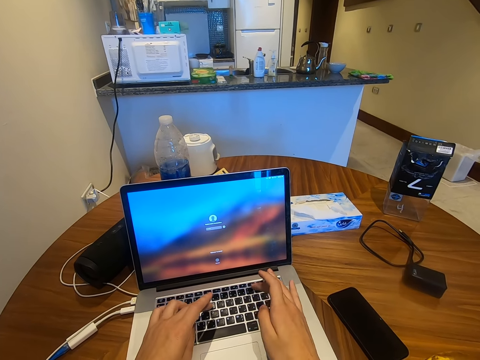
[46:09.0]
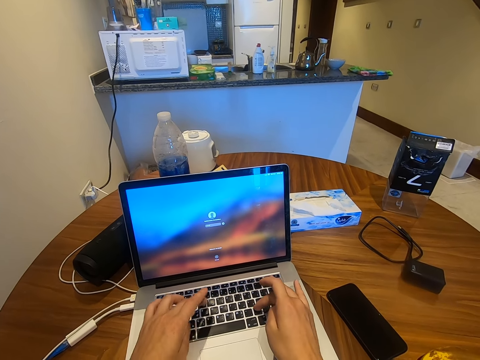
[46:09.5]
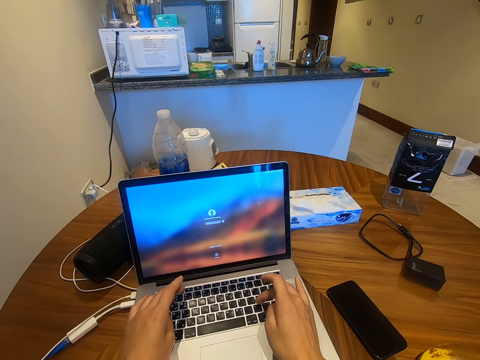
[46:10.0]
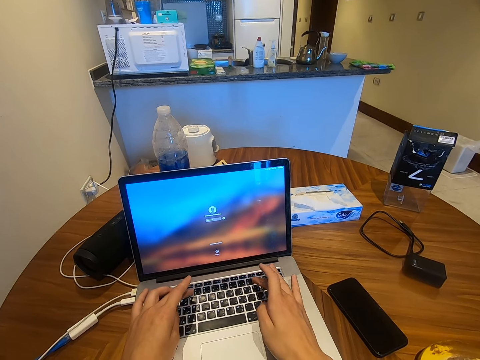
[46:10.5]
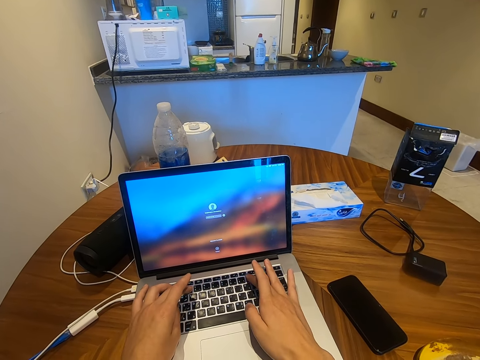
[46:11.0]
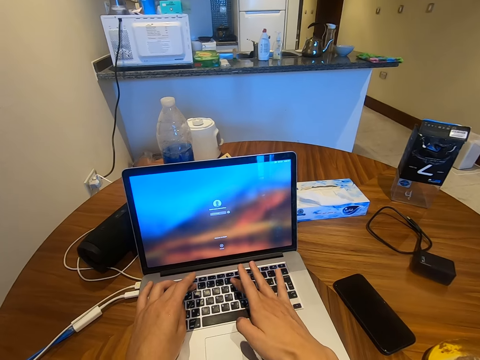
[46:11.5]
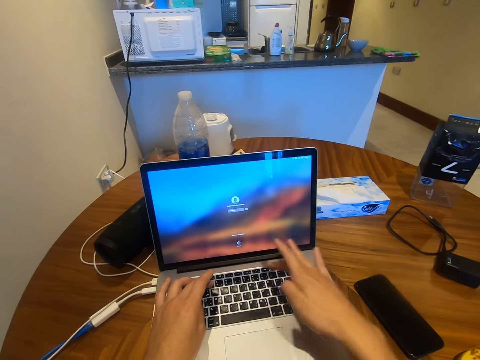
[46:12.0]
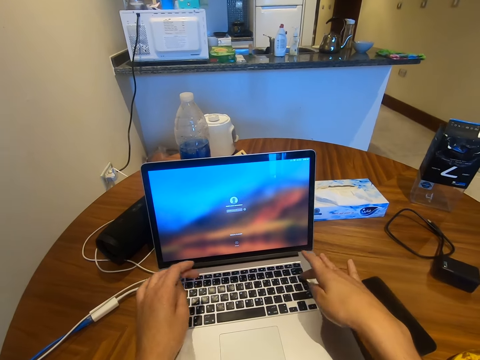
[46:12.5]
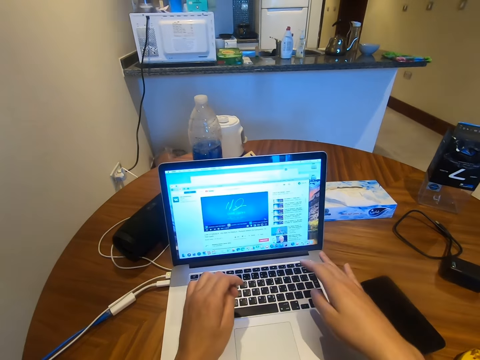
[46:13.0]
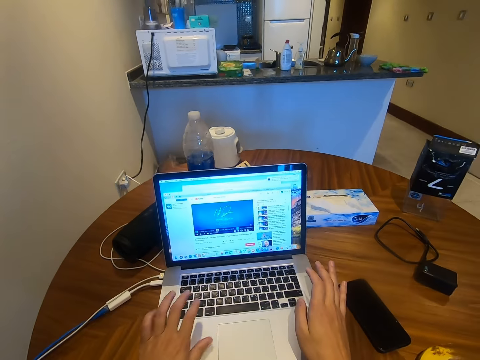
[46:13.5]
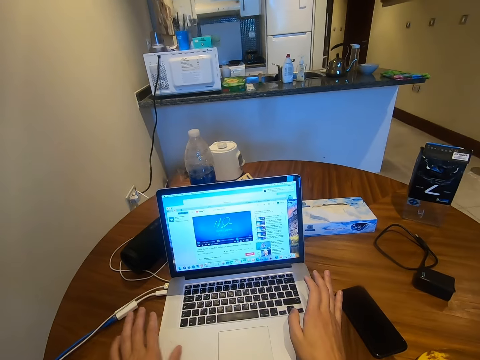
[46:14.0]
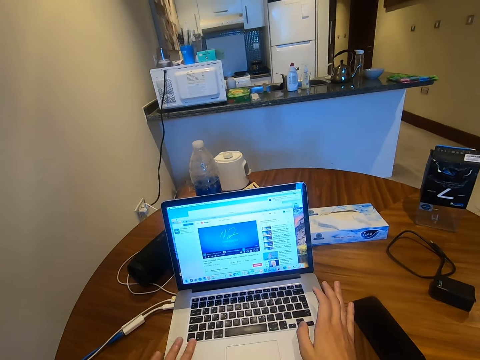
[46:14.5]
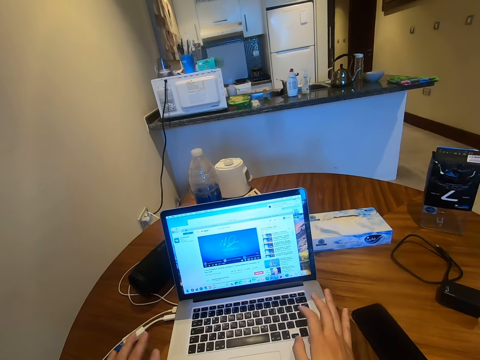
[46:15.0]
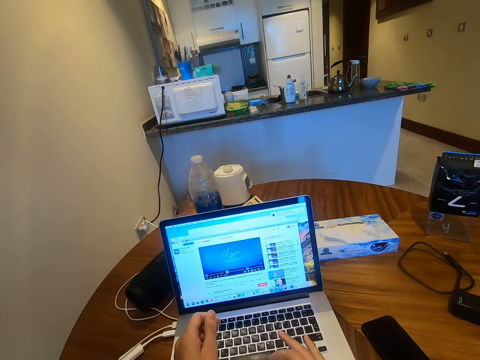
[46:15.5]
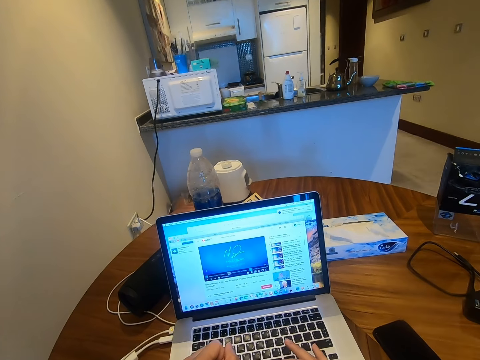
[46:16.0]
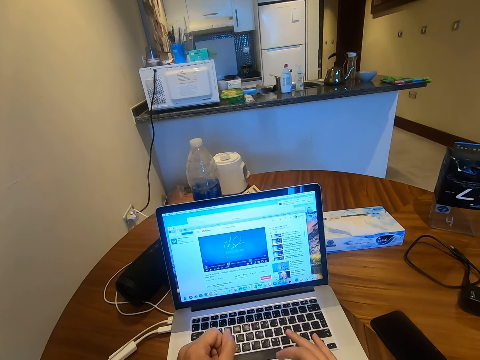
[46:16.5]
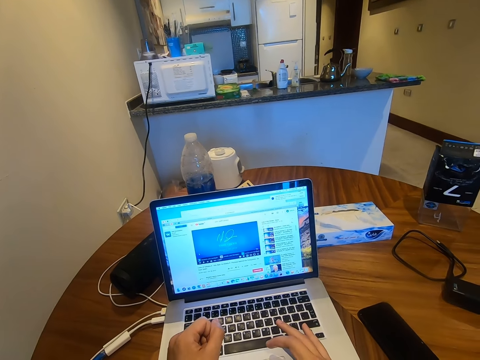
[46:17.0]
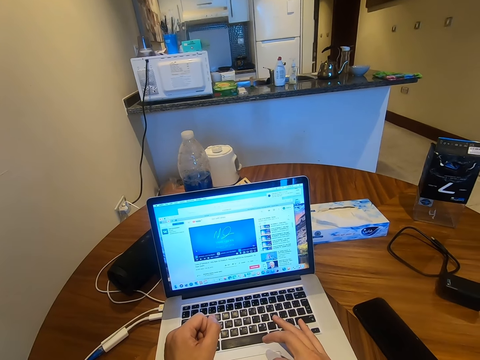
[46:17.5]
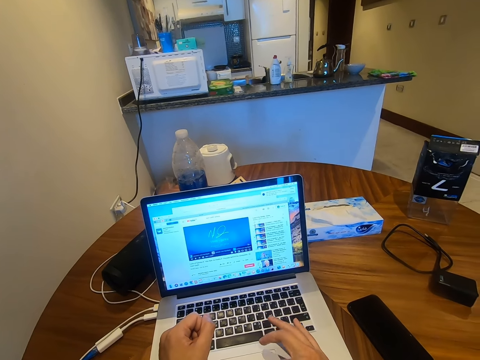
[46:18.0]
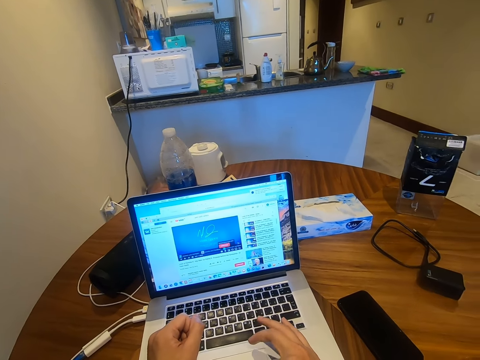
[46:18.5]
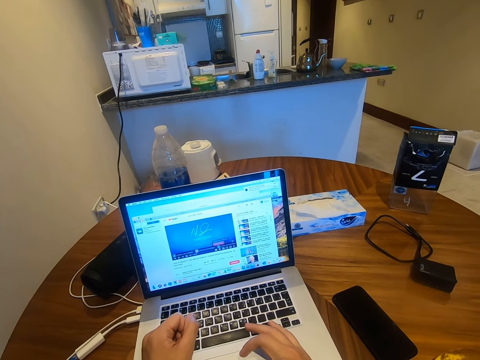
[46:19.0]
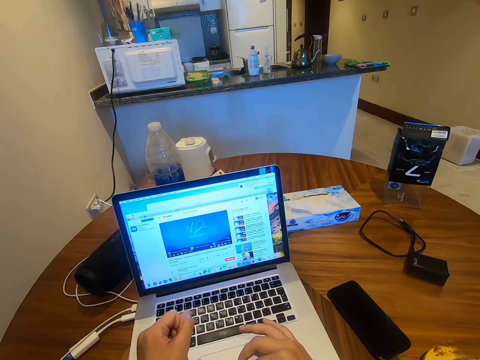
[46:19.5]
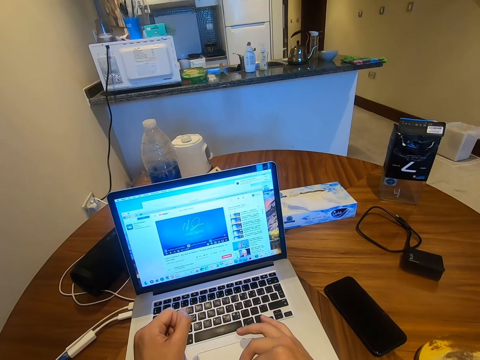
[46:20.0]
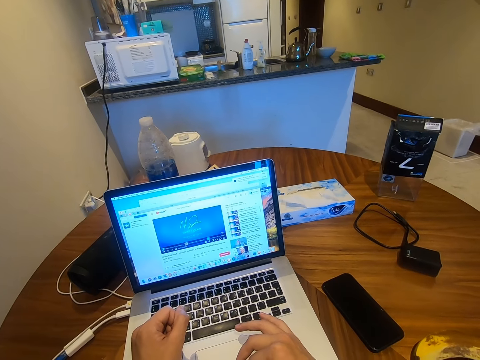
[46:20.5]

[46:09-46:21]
The camera wearer operates the laptop. They wipe the computer.

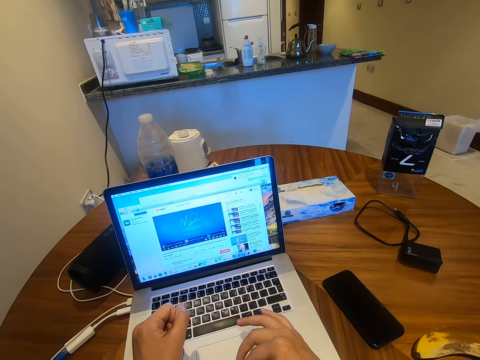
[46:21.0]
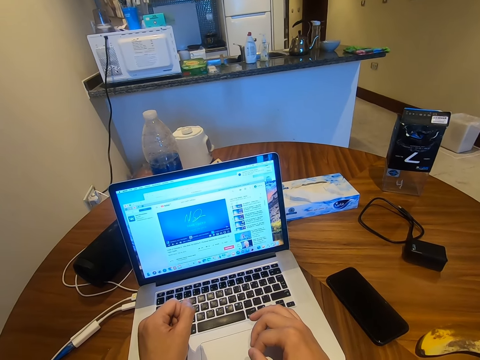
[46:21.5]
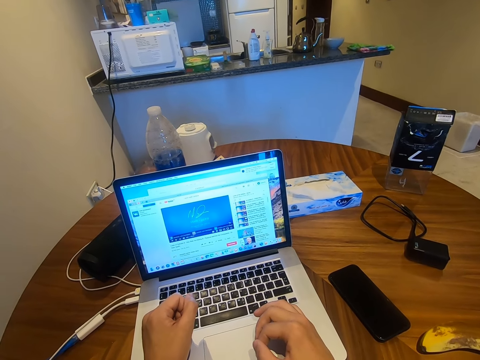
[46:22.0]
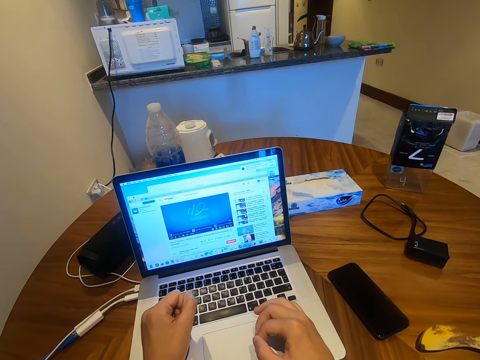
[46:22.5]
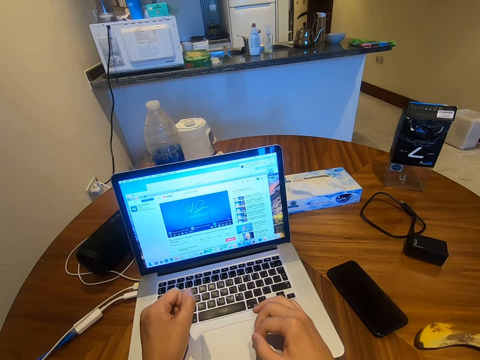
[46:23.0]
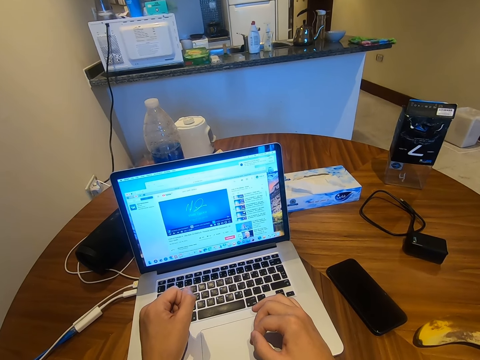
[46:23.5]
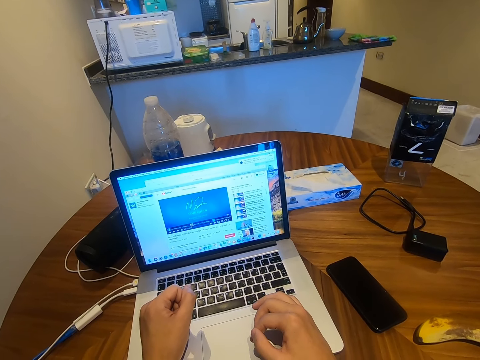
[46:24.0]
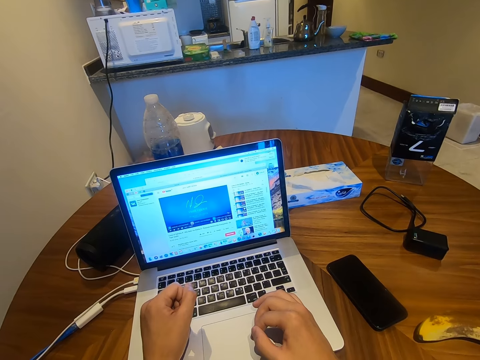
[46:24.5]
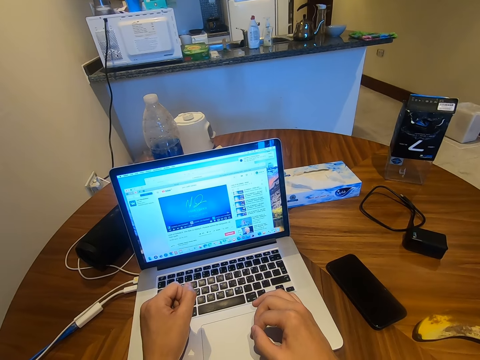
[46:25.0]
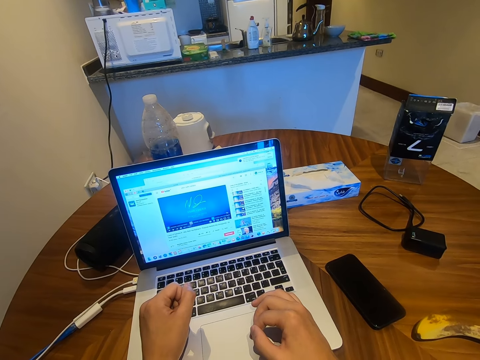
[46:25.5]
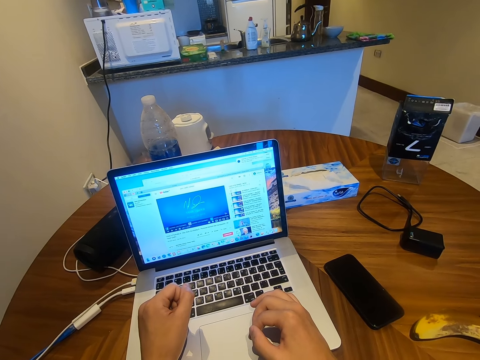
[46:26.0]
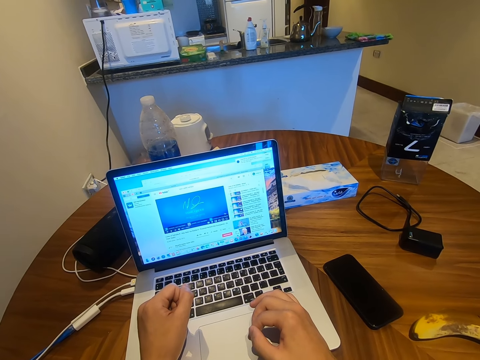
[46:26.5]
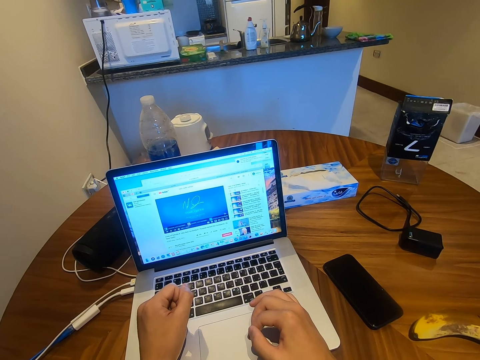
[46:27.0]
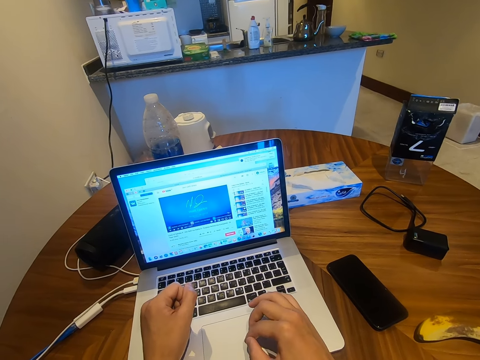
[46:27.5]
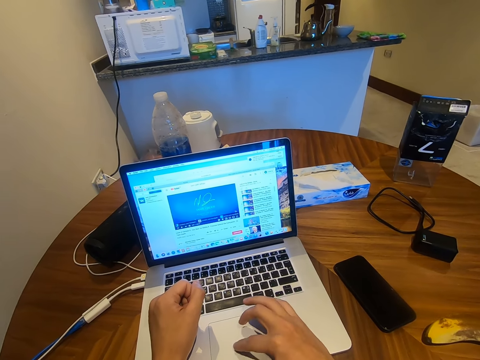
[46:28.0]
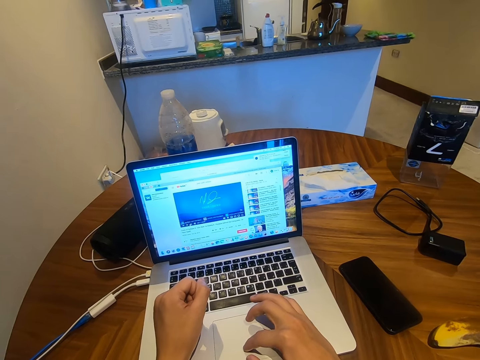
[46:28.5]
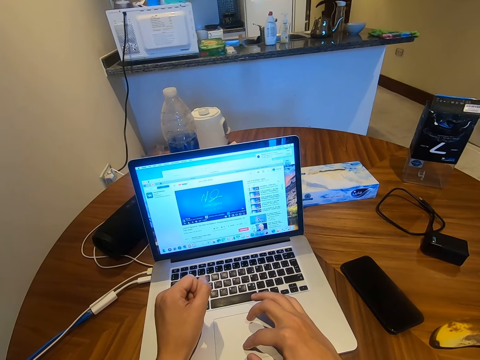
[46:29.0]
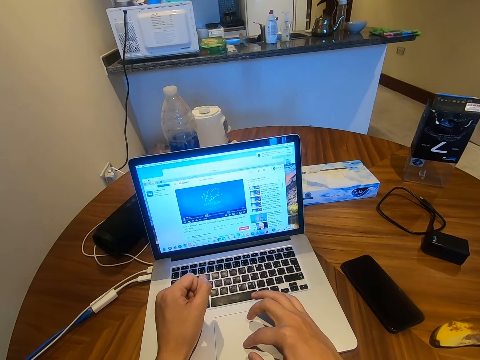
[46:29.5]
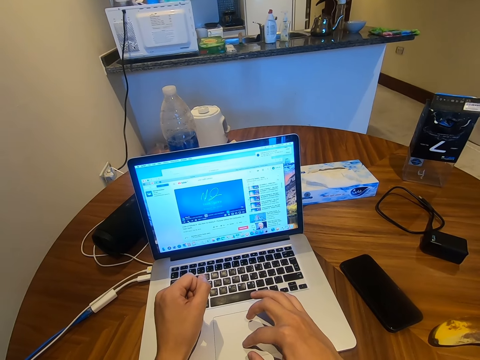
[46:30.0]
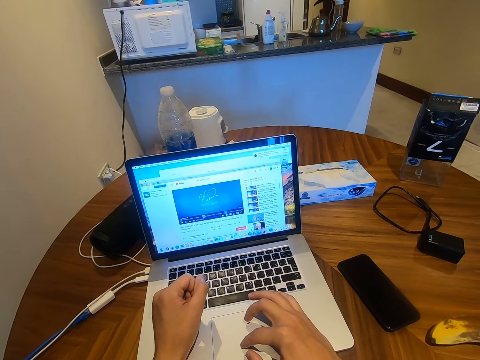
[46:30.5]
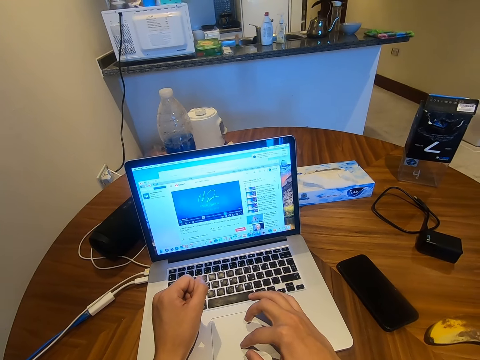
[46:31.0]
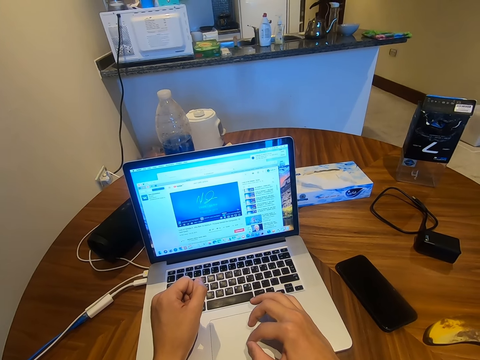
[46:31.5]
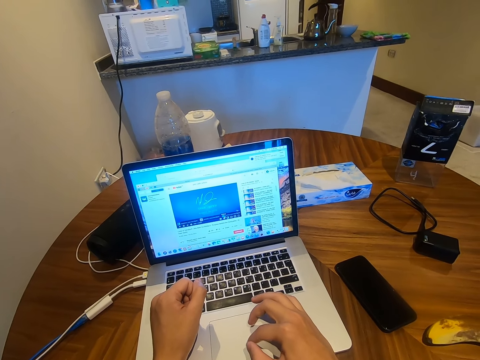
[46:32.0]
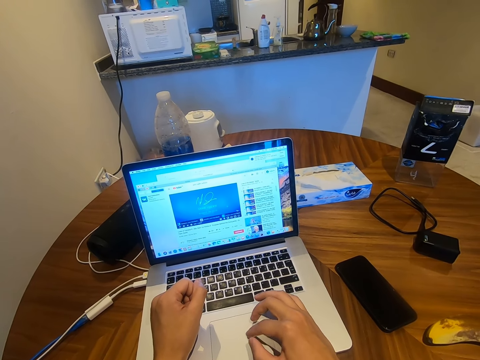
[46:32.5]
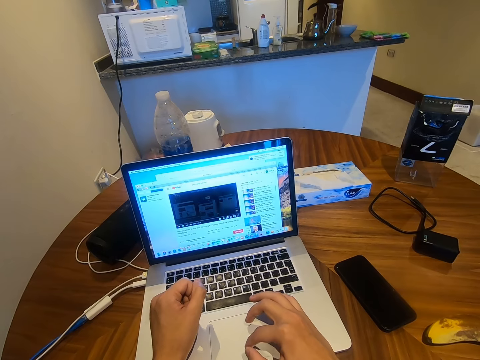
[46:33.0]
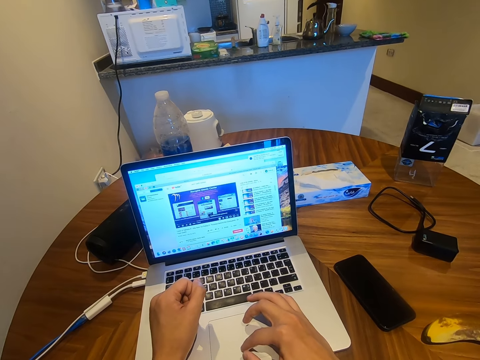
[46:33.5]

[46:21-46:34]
The camera wearer operates the computer.

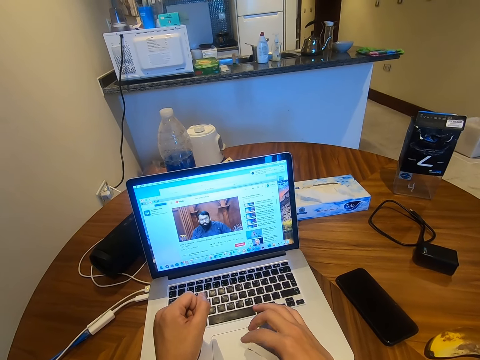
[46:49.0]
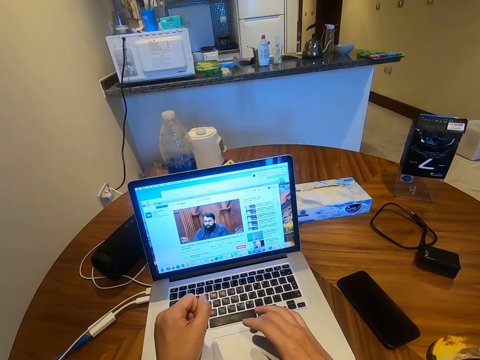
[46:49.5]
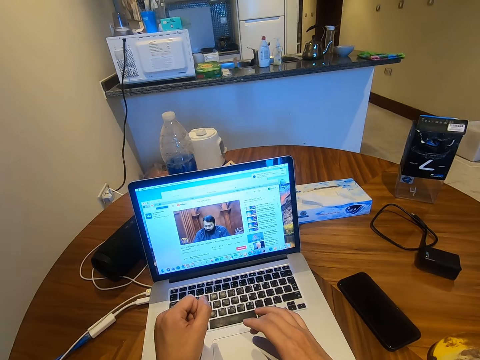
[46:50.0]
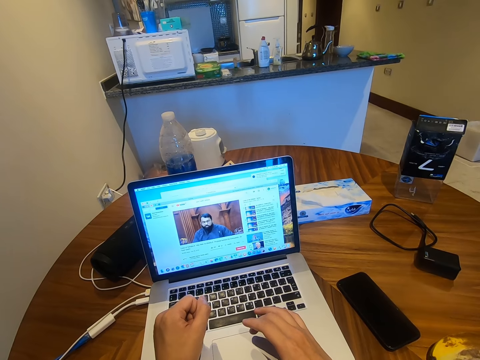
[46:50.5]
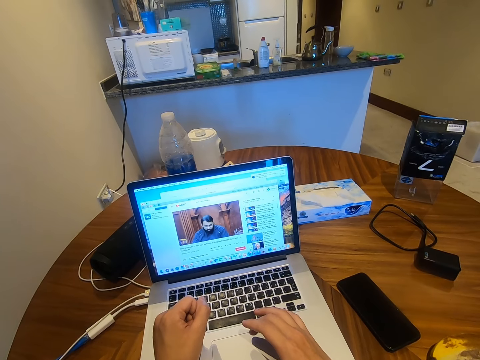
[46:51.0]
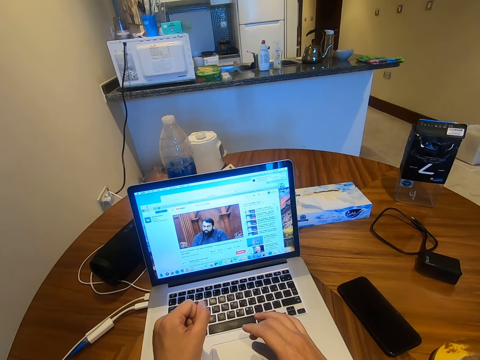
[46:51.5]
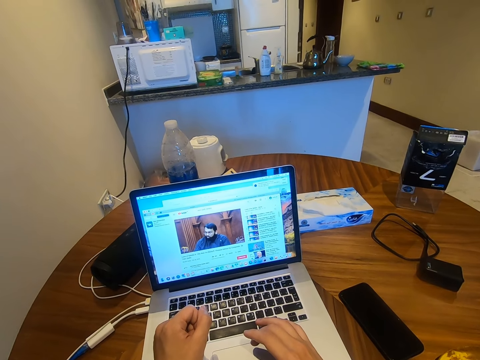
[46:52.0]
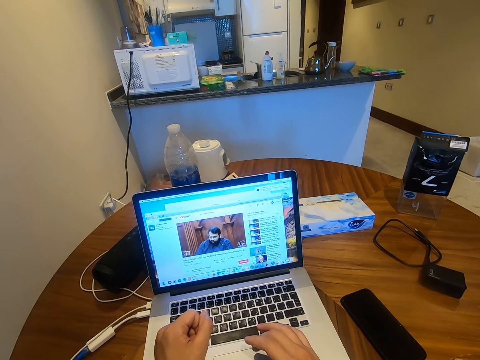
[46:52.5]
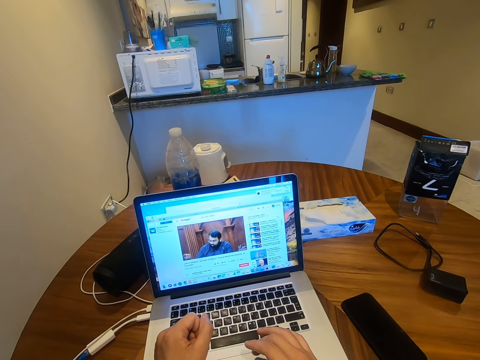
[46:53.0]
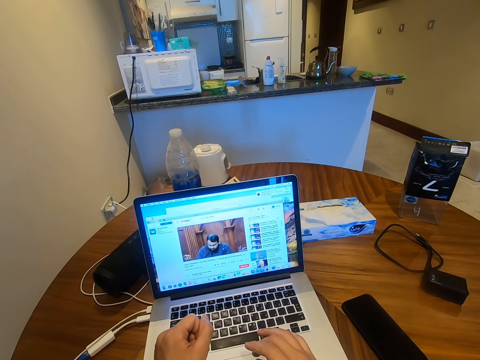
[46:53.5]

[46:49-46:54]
The camera wearer watches on the laptop.
